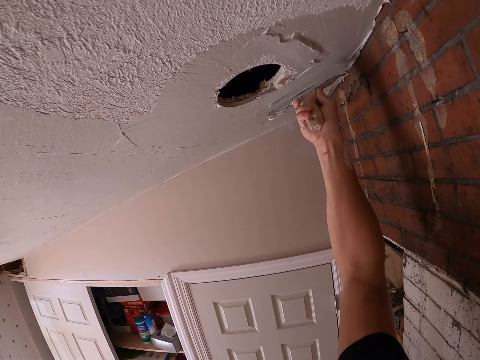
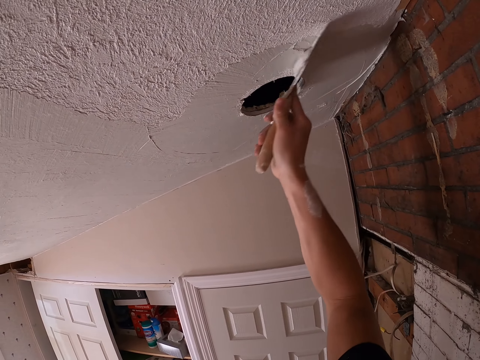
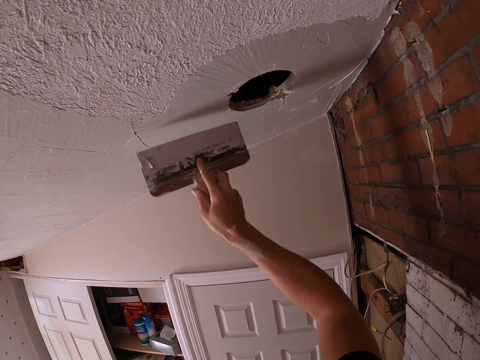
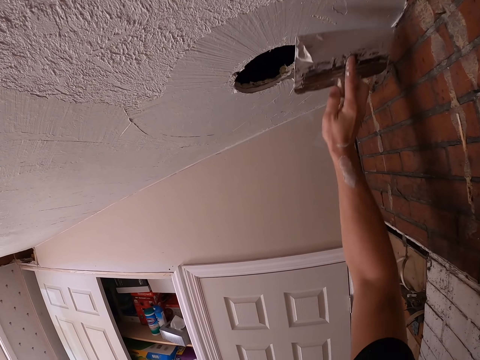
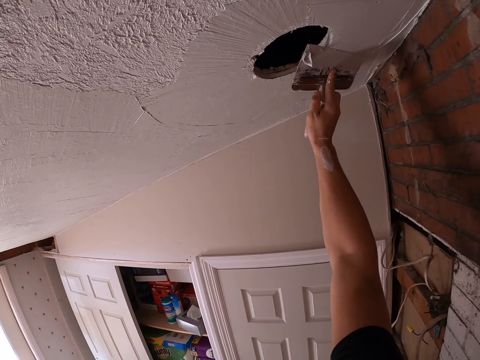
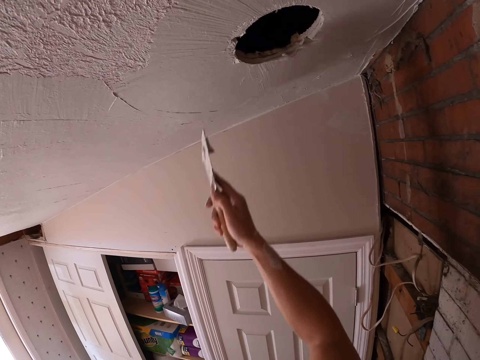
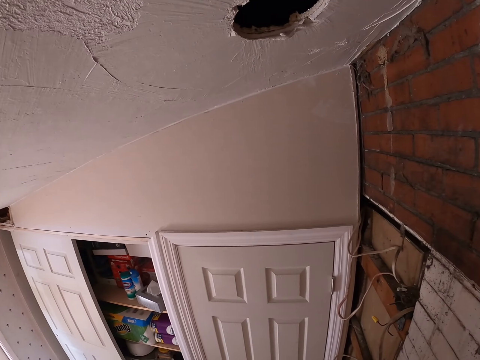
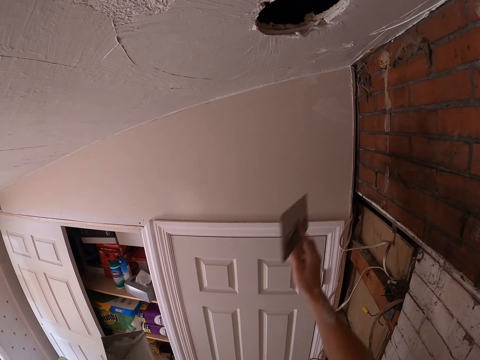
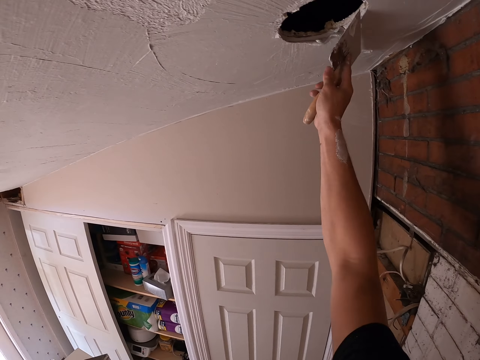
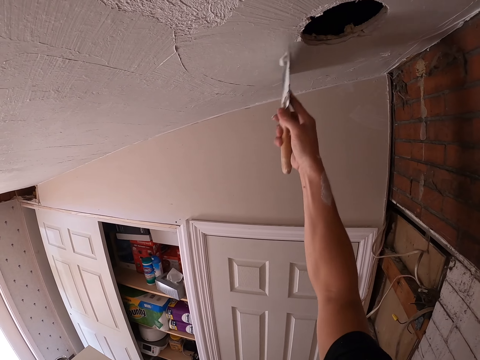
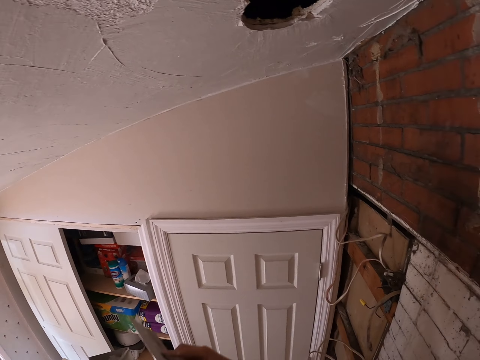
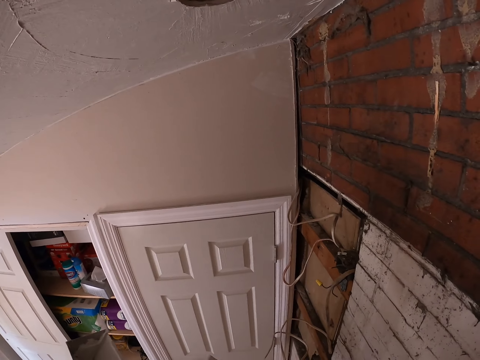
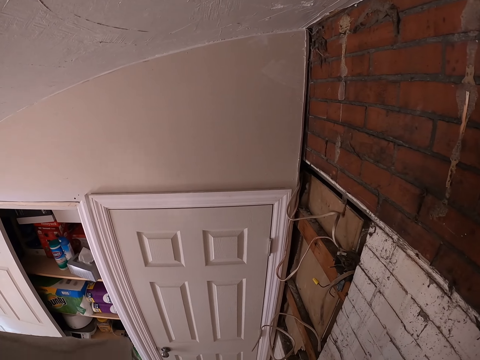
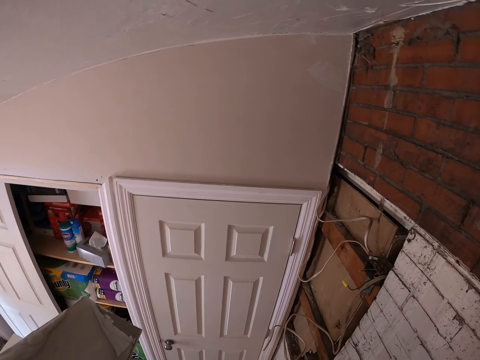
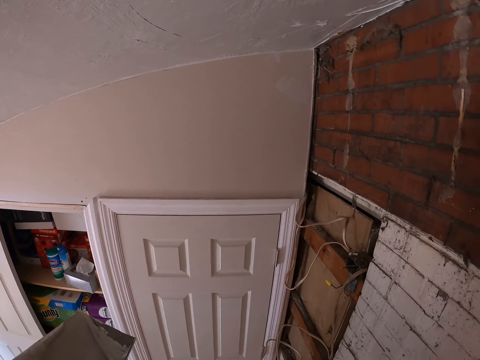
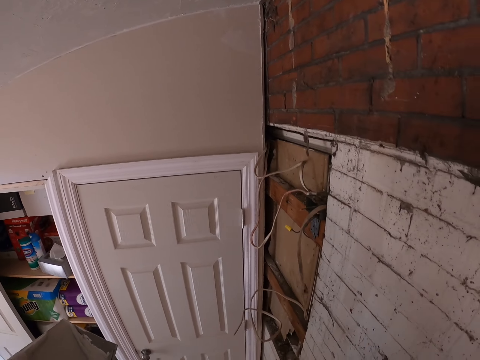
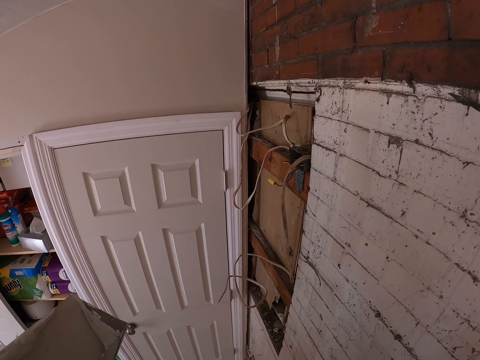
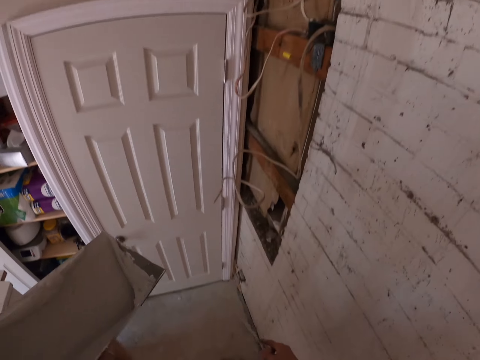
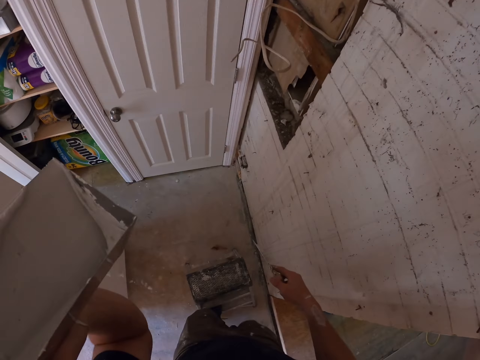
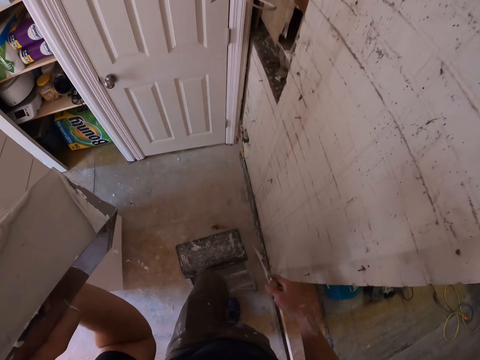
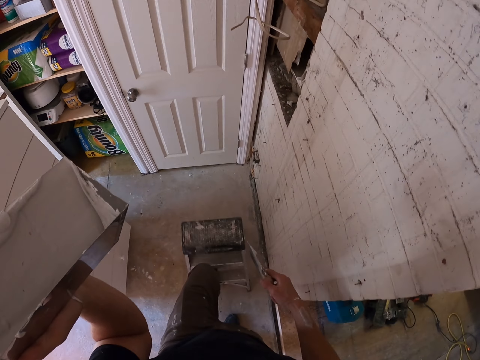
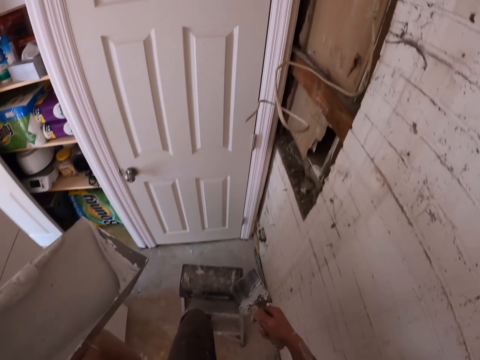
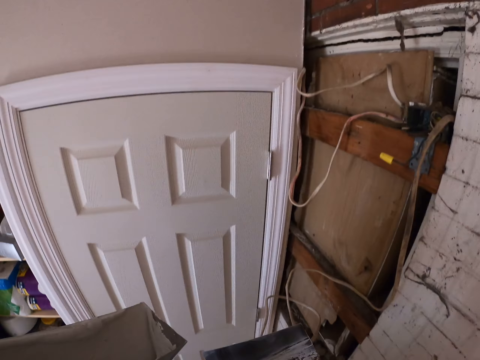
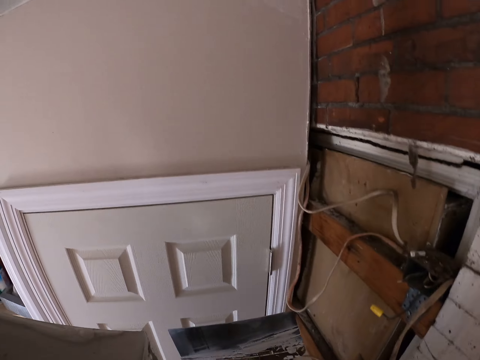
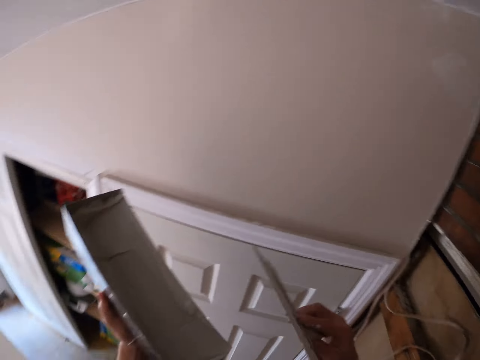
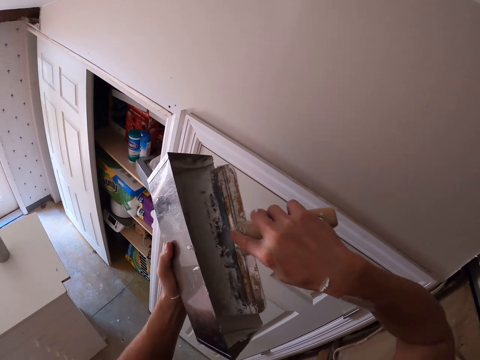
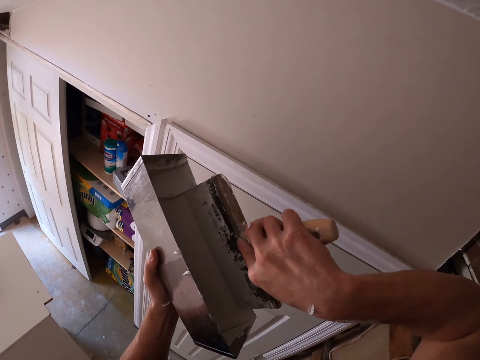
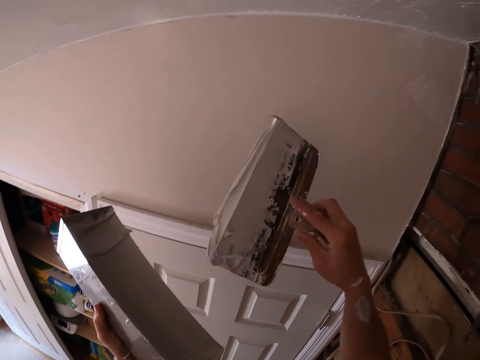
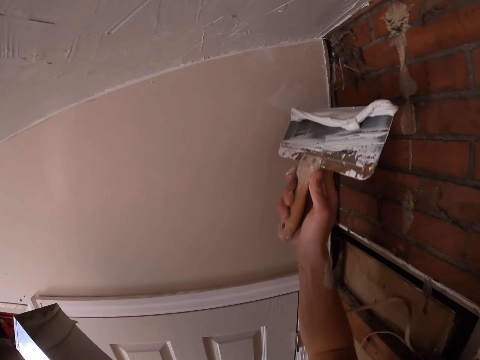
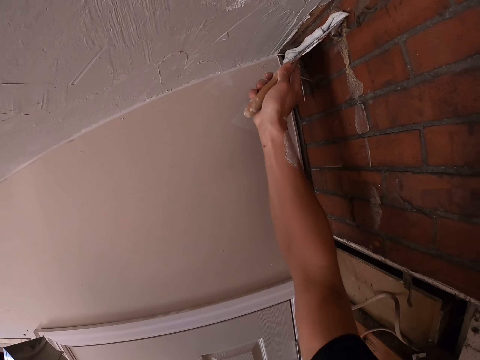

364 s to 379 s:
The camera wearer removes the paint brush from the wall. They wipe the brush with a container. They paint the wall with a paint brush. They stare at the brush in the right hand. They stare around. They repulse from the metal stool. They nip the metal stool on the ground with a left leg. They push the ladder using the leg. They stare around. They pick the paint or plaster with the brush from the container.

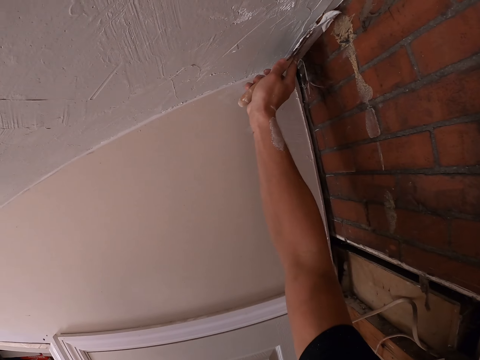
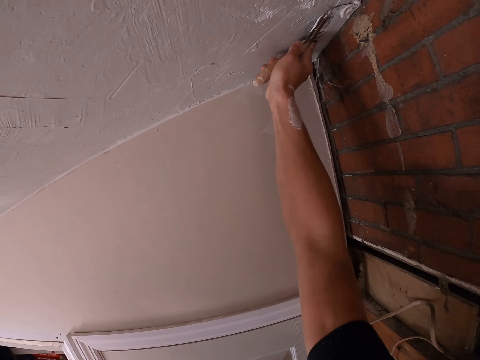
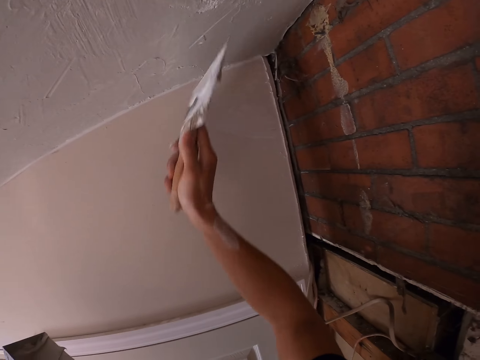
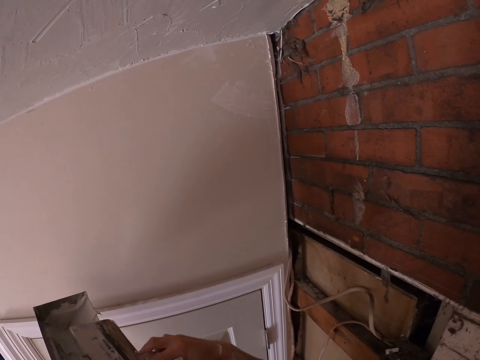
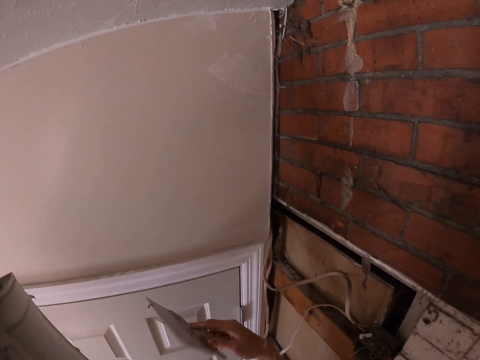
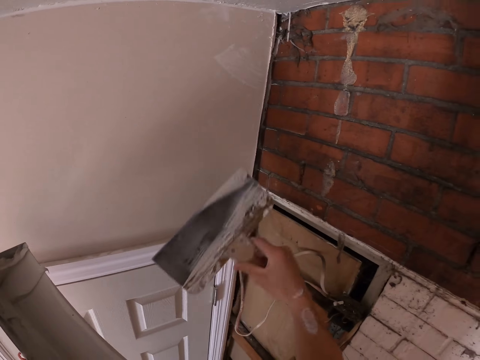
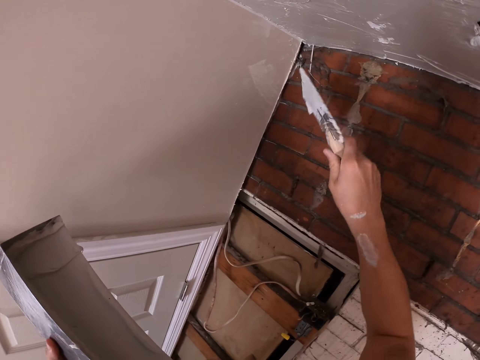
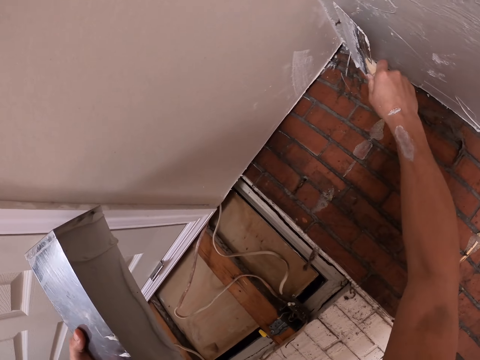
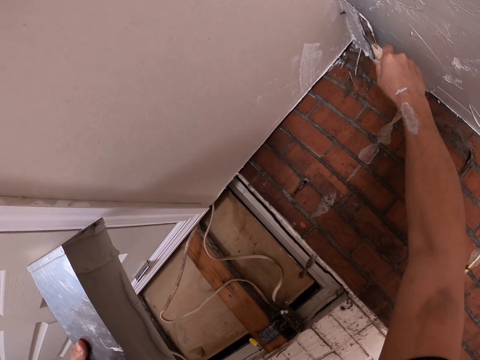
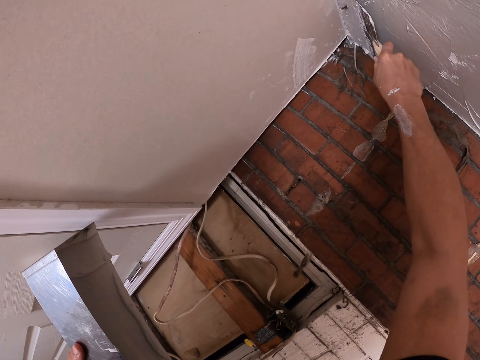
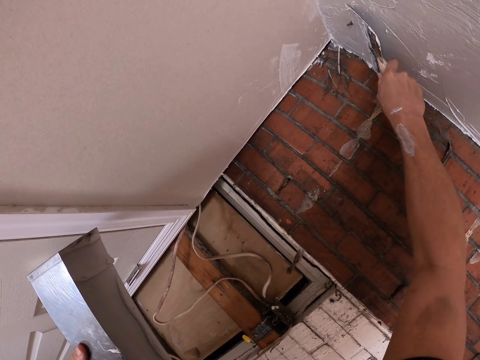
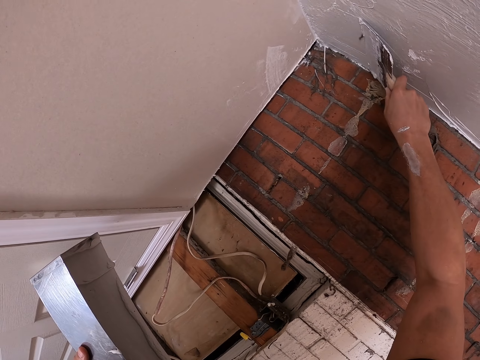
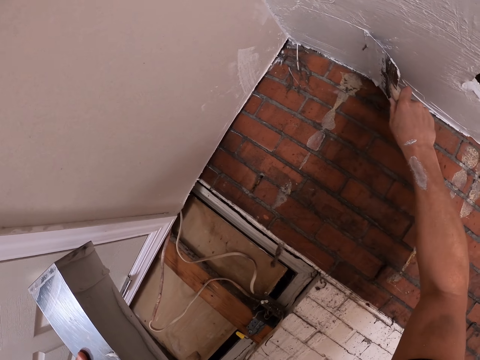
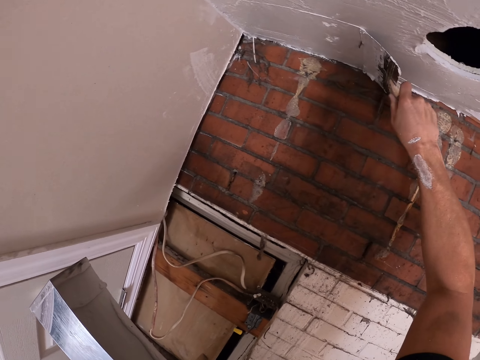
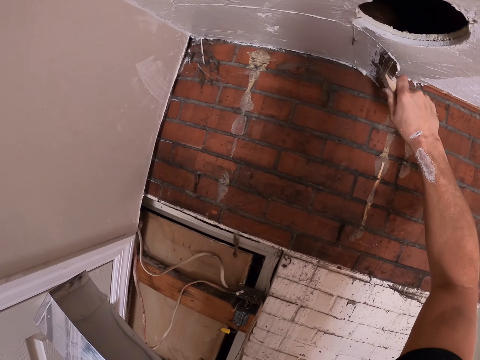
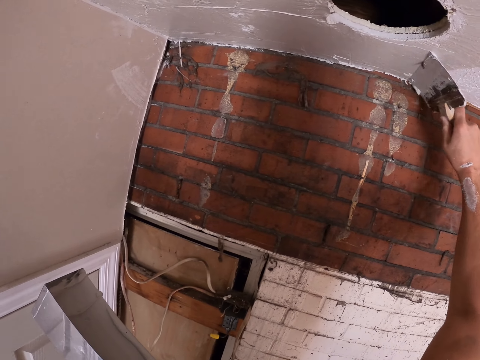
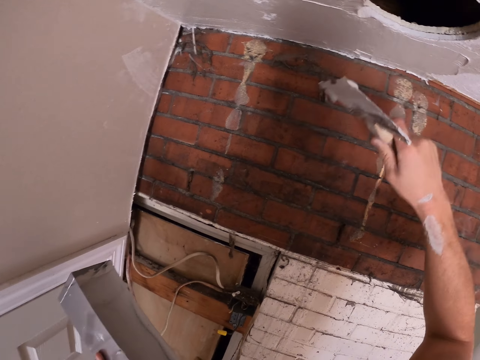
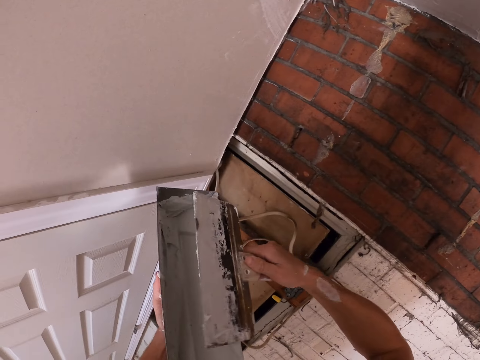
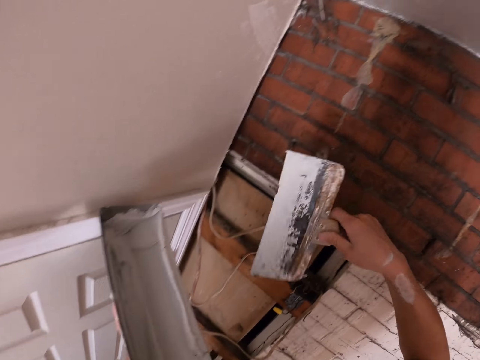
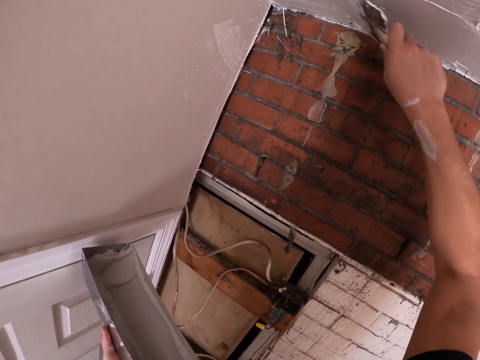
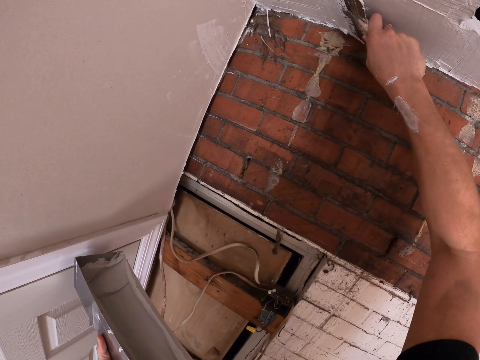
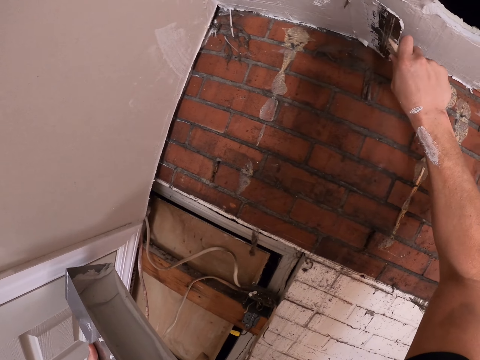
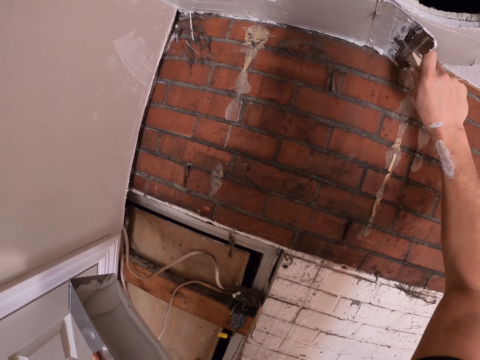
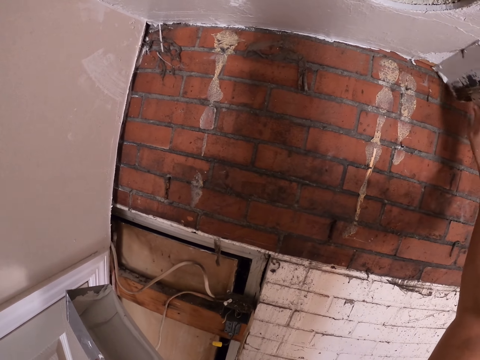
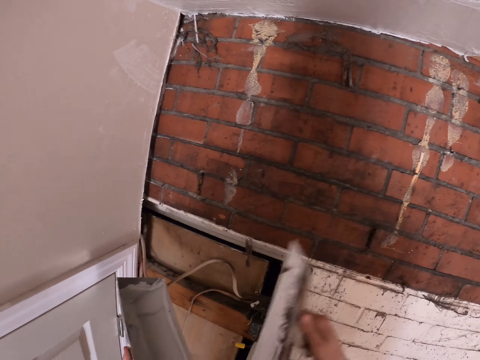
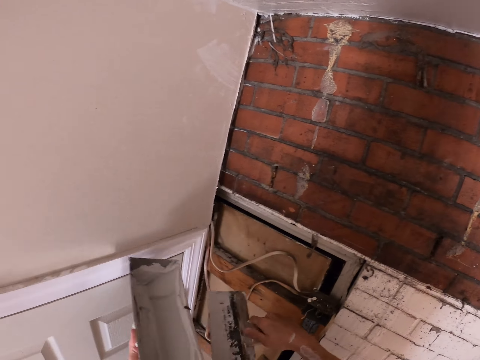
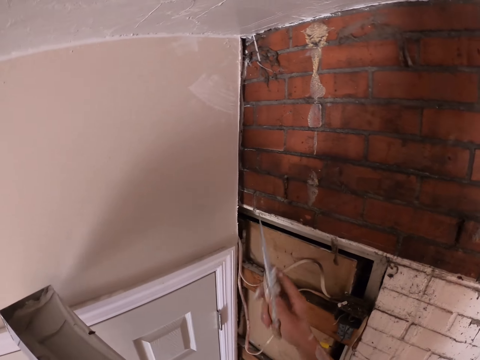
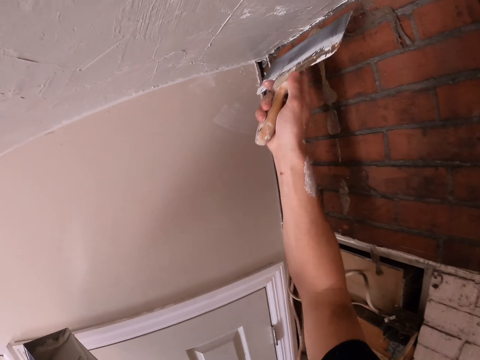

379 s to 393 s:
The camera wearer paints the wall with a paint brush or putty plaster. They wipe the brush with a container and stare at the brush. They paint the wall with the paint brush. They remove the paint brush from the wall, wipe the brush with the container and paint the wall with the paint brush. They remove the paint brush from the wall and wipe the brush with the container.
